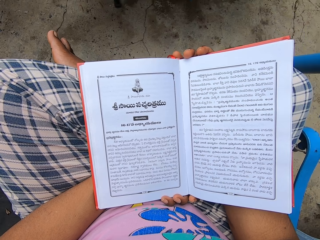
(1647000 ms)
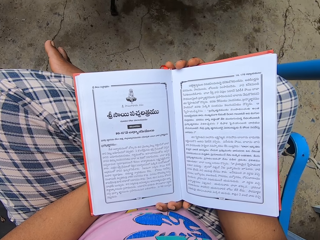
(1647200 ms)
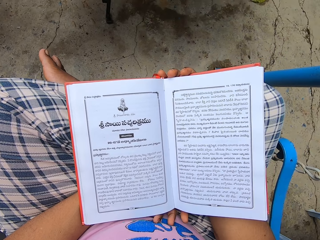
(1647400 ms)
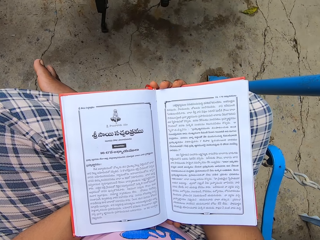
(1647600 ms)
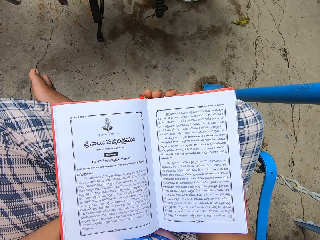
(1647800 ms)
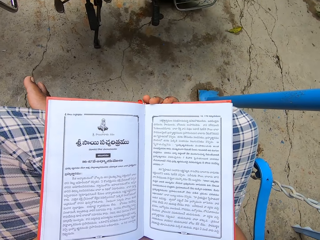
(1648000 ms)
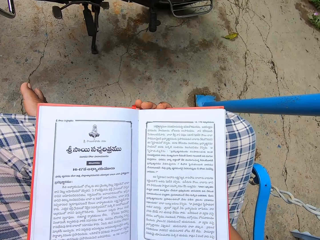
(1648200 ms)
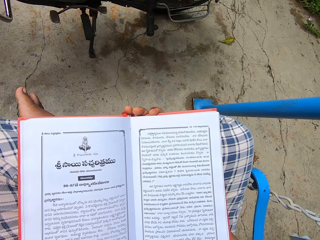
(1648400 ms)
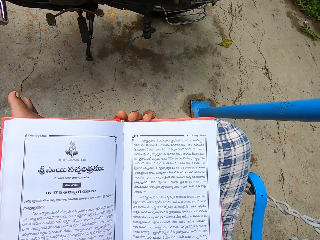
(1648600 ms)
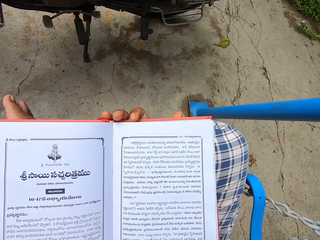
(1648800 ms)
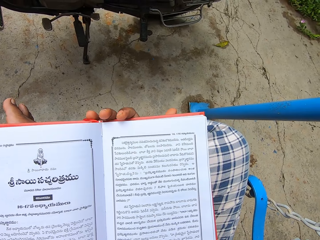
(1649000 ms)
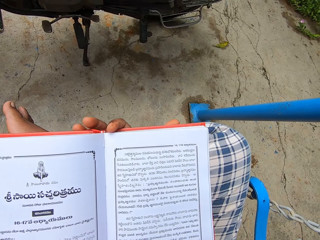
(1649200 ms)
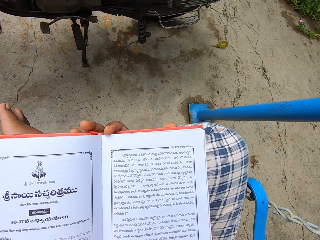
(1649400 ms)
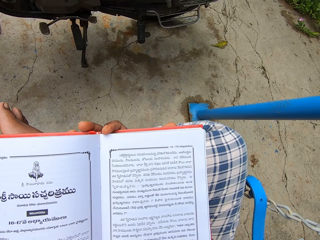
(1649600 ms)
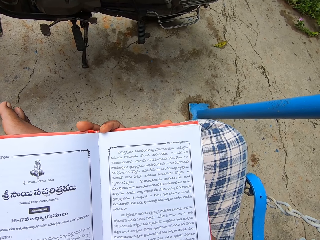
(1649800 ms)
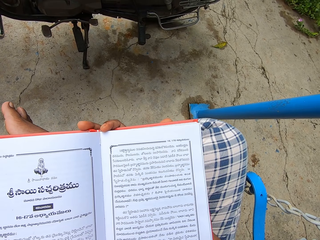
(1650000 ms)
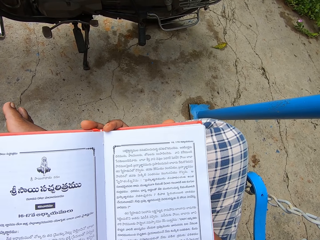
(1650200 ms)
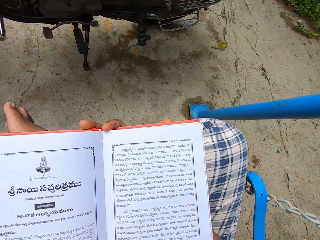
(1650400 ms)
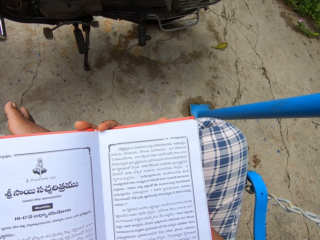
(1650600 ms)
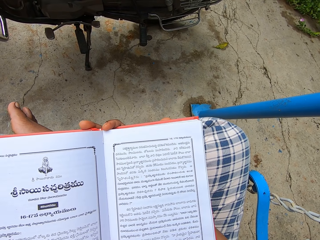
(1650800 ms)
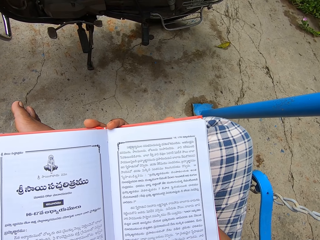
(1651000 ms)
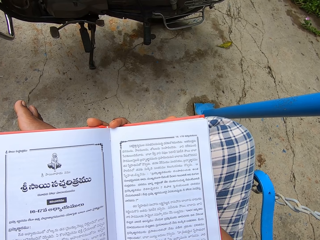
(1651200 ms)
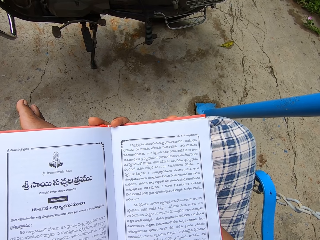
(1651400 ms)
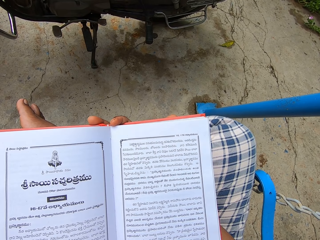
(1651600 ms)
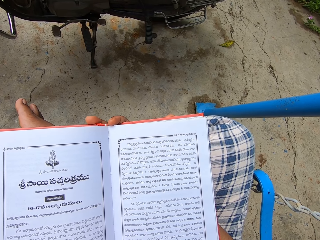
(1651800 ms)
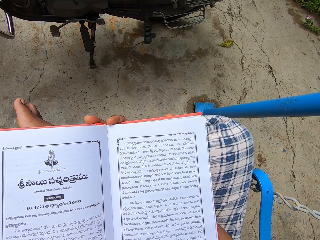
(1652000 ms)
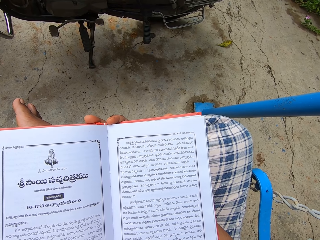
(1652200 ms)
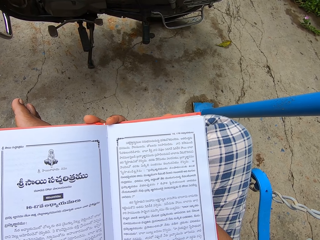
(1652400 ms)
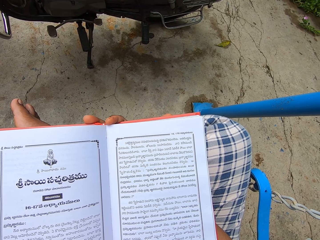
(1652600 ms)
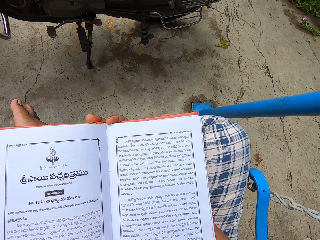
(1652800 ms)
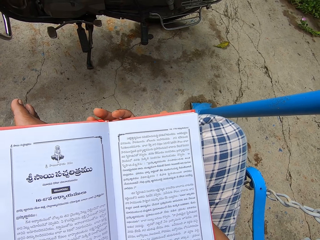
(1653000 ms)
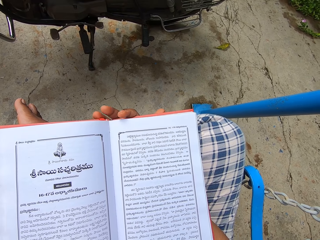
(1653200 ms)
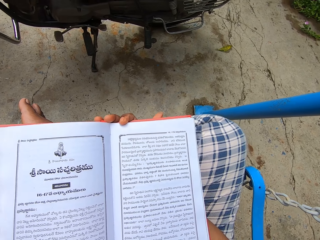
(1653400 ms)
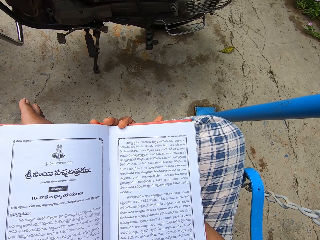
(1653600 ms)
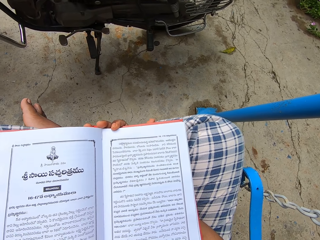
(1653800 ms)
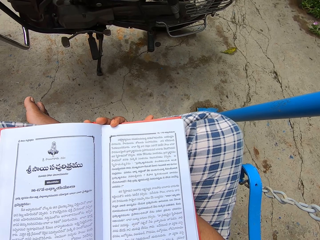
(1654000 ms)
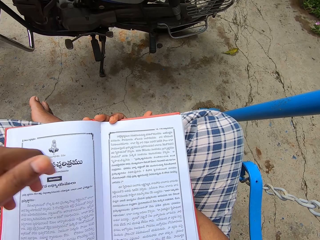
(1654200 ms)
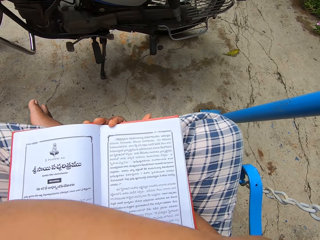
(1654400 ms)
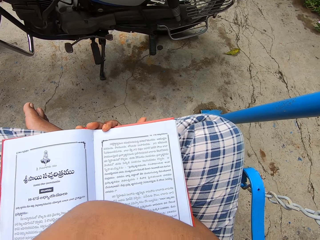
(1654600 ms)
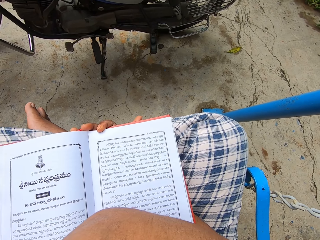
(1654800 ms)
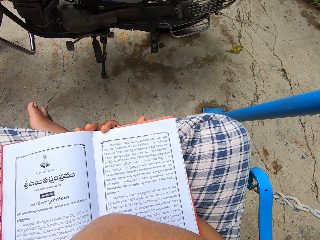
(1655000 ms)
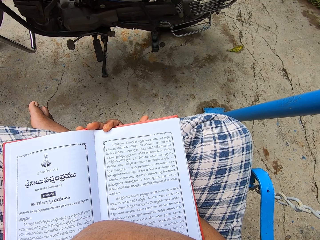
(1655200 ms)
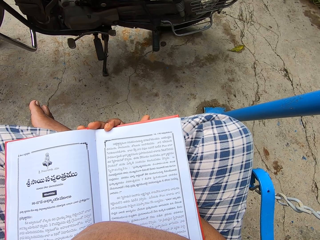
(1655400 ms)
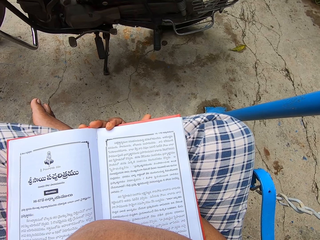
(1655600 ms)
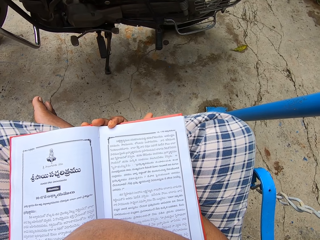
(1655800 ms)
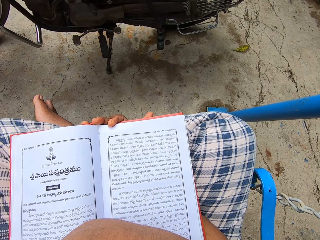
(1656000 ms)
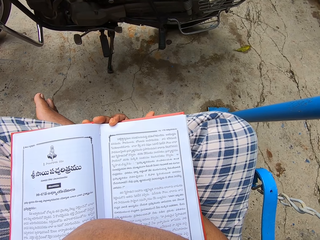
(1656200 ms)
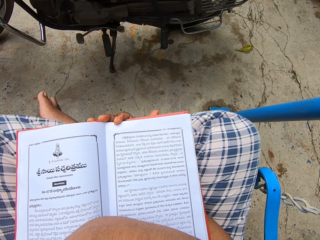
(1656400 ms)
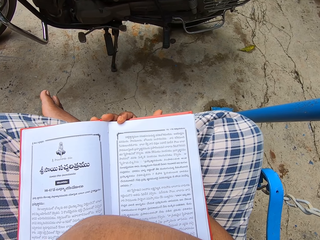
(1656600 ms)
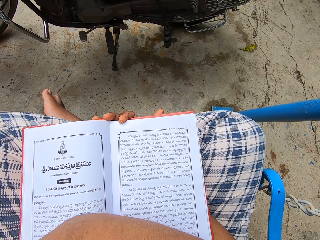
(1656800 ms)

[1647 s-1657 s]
The camera wearer positions the book. They read the book. They position the book. They put the hand around the armpit or chest.

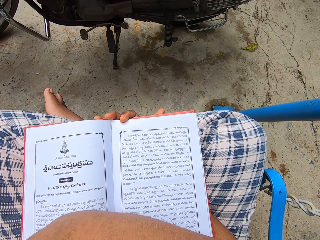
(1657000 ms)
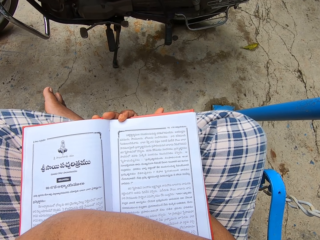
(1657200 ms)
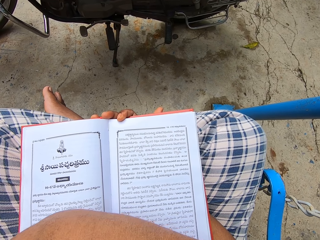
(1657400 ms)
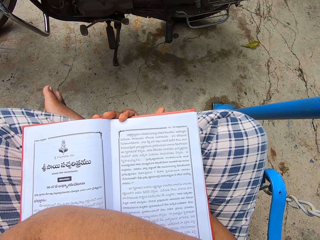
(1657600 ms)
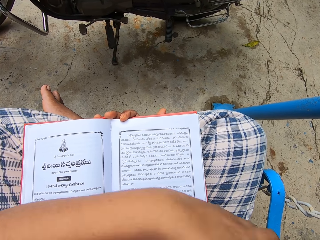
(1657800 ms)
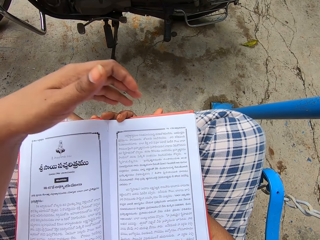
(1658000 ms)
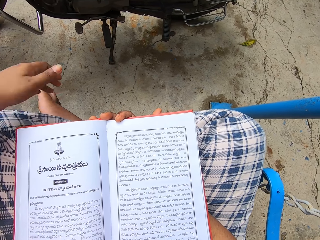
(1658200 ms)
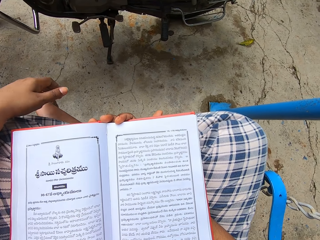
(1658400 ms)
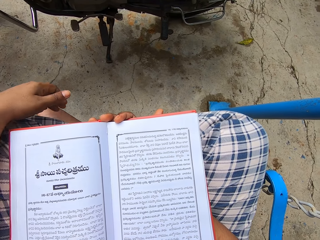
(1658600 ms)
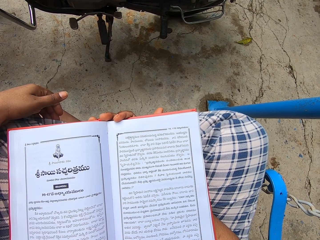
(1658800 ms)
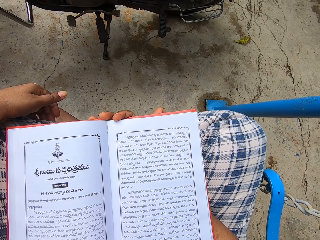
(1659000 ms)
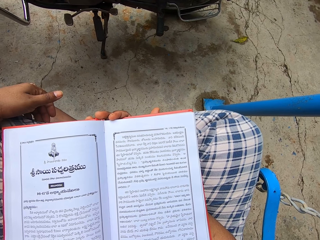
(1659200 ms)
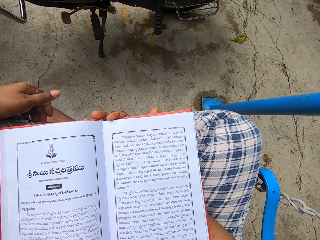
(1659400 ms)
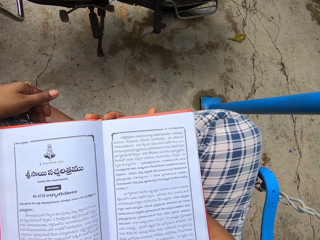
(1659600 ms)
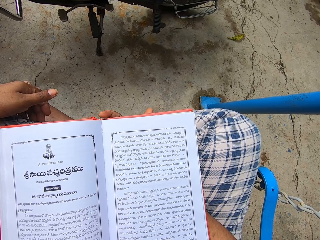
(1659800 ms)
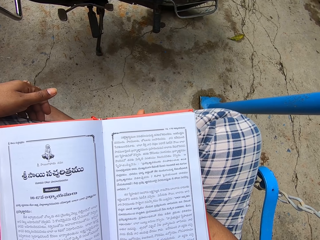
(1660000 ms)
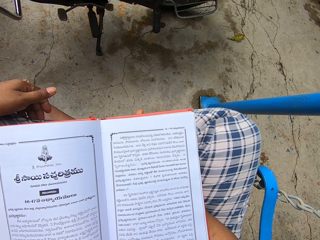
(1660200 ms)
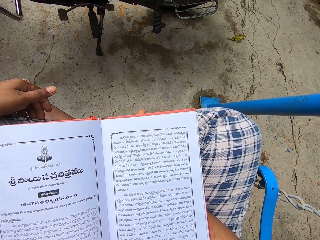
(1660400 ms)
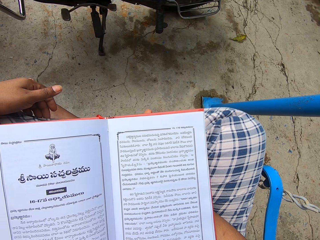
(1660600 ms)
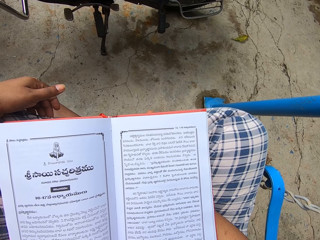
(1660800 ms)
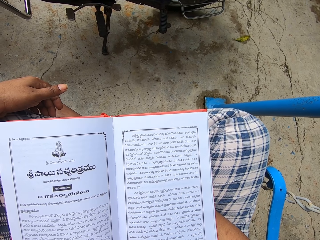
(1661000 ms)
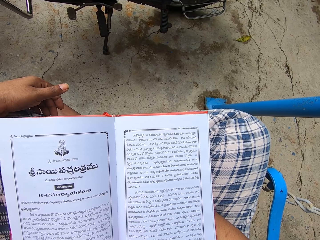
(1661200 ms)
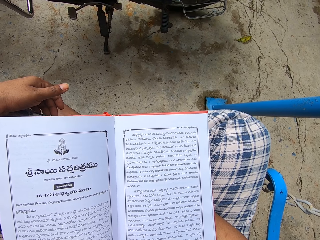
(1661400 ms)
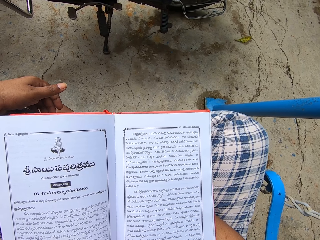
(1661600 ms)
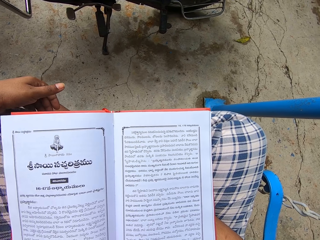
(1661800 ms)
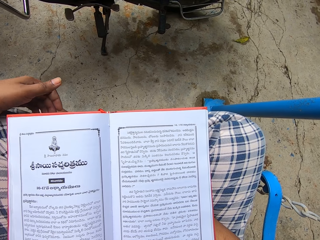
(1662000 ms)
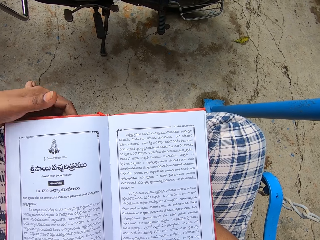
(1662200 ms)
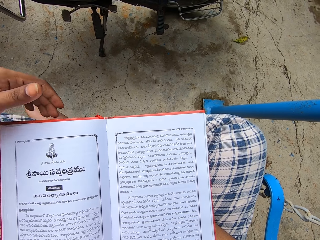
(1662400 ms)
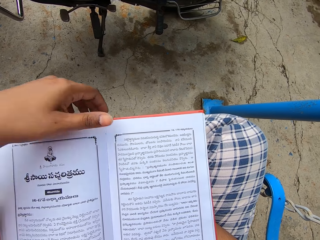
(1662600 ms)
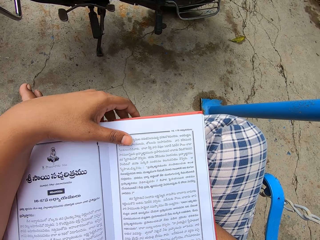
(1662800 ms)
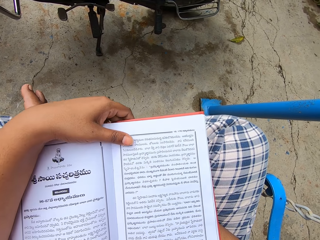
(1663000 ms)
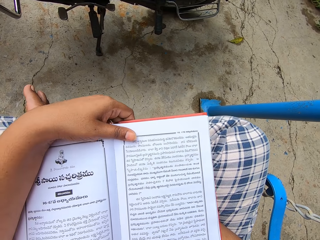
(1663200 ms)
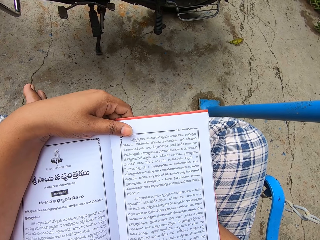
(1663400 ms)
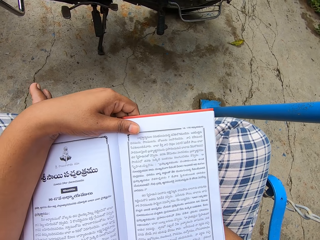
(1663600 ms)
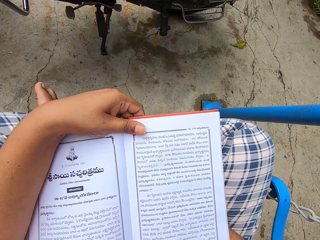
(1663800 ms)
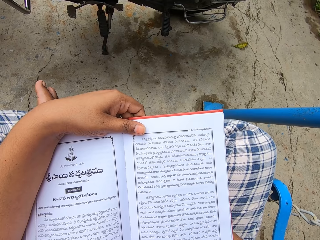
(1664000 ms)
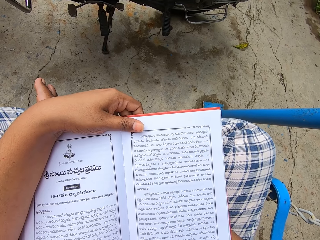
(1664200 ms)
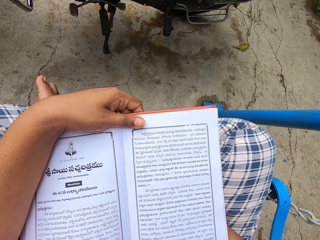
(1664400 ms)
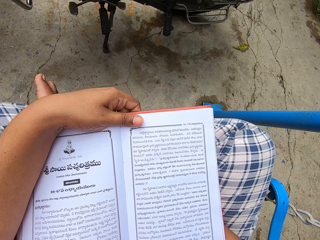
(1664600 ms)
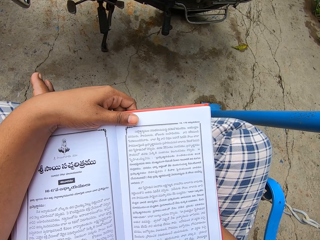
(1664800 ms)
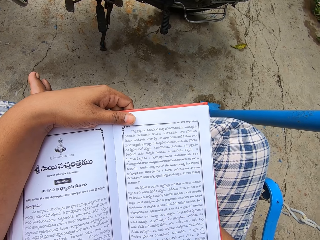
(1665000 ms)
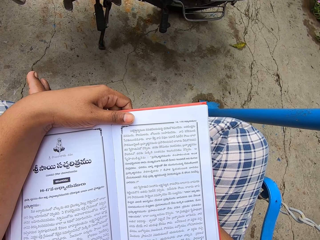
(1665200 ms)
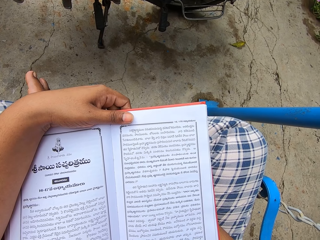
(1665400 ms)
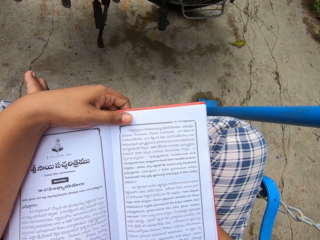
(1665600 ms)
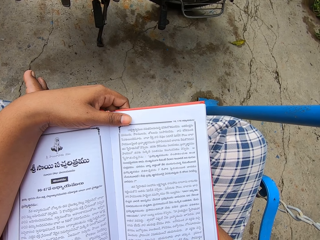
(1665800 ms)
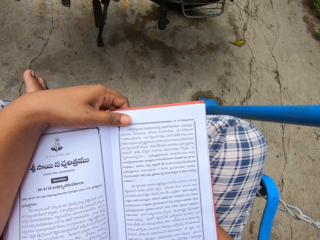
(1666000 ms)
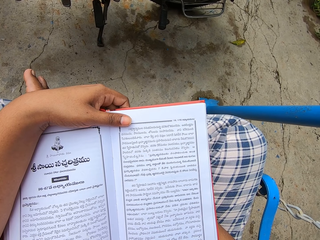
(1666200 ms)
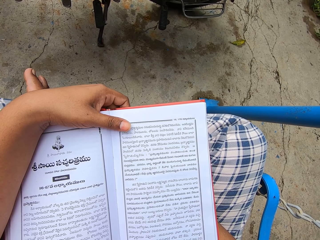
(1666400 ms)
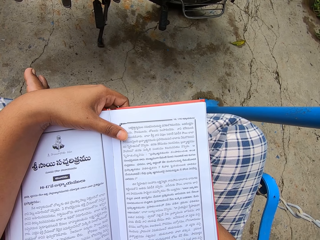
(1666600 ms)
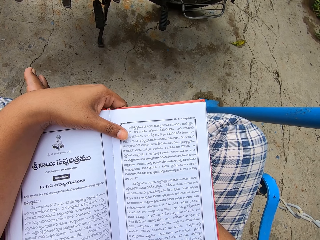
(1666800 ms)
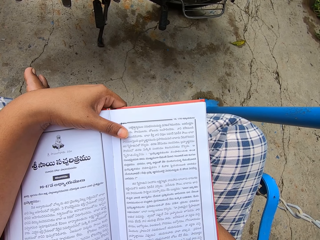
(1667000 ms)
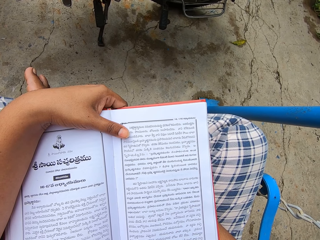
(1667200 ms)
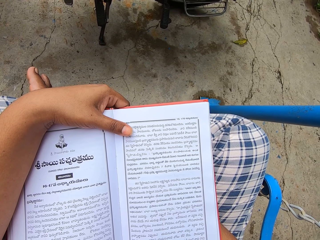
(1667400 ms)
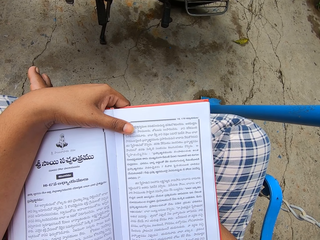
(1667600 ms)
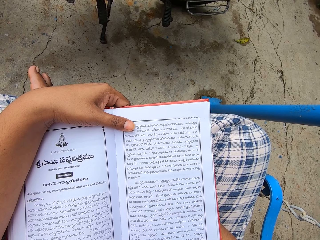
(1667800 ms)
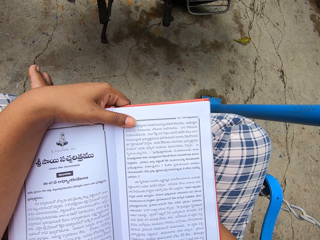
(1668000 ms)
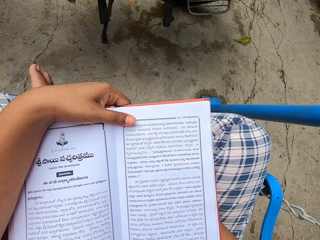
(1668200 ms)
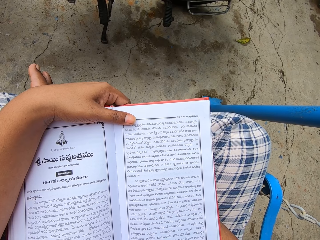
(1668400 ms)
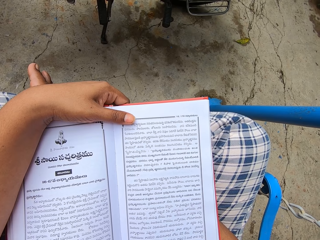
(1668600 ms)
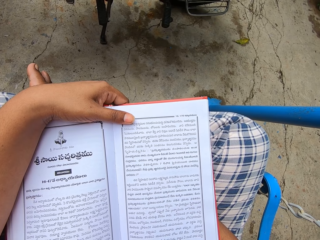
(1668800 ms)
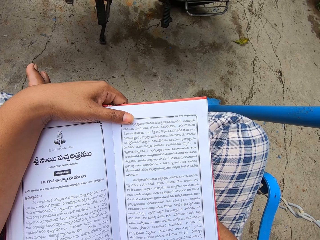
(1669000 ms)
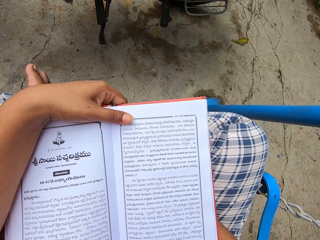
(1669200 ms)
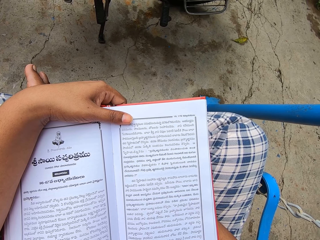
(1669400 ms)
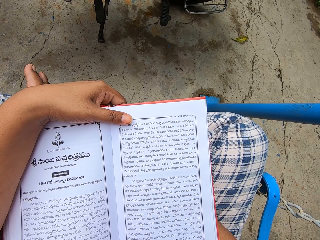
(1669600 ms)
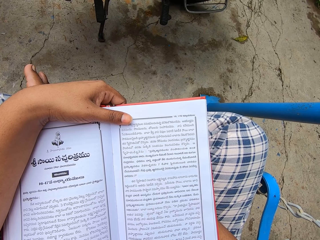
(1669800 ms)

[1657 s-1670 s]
The camera wearer removes the hand from the armpit. They read the book. They touch the book with the left hand. They hold the book and read the book. They move the left thumb on the book.
